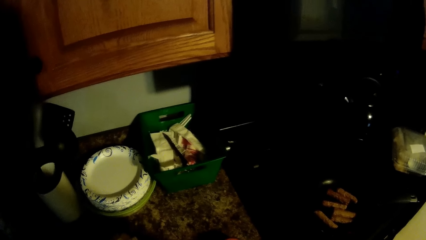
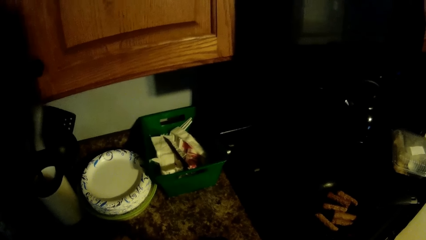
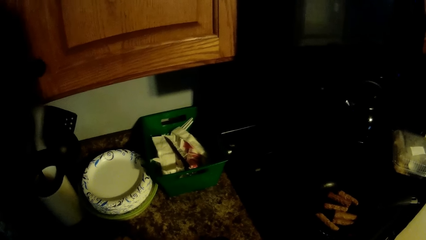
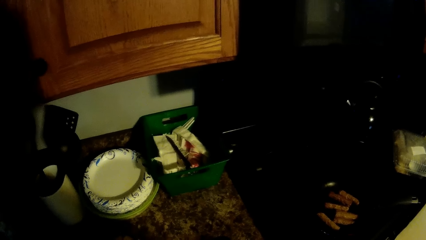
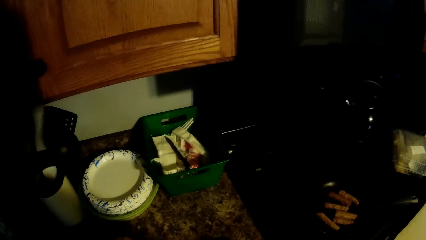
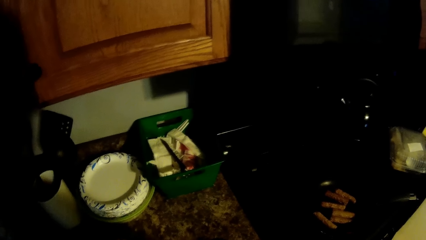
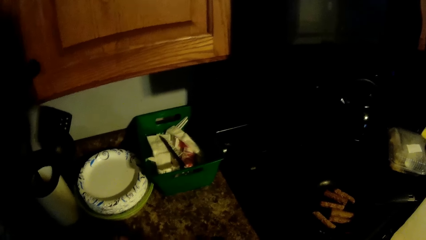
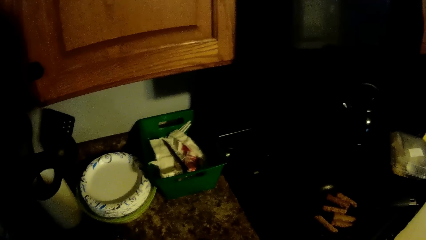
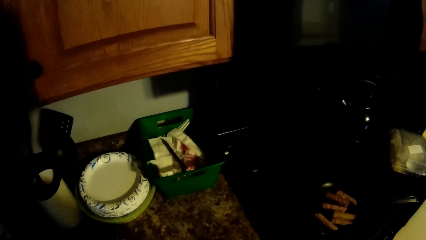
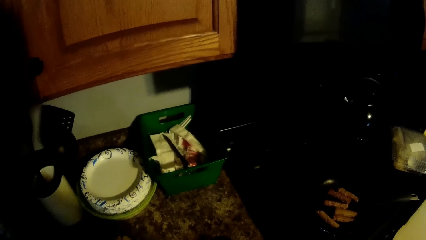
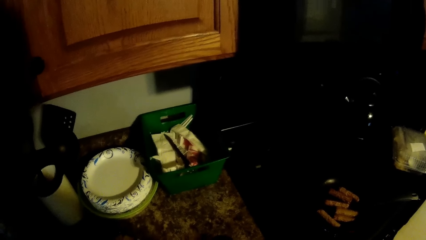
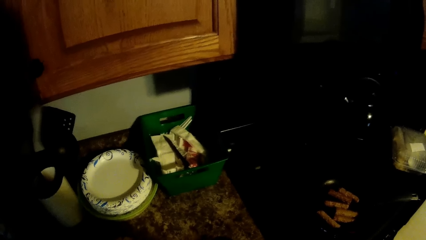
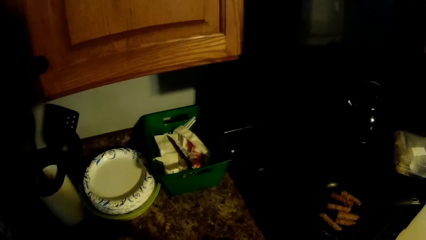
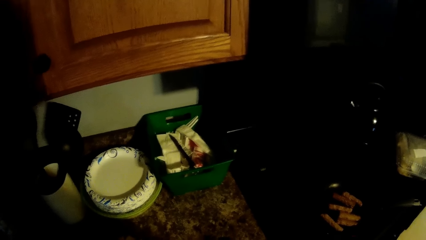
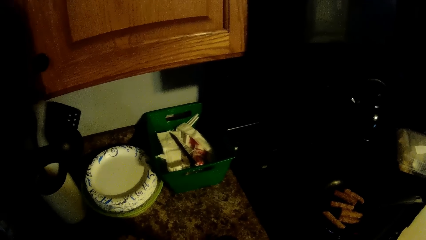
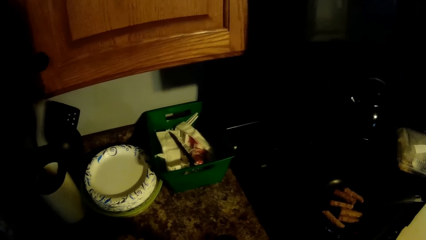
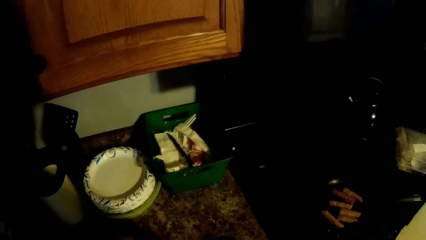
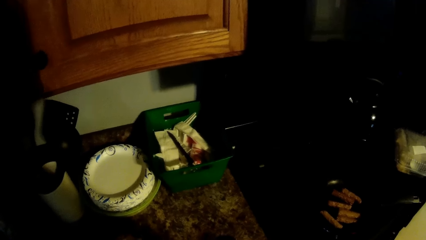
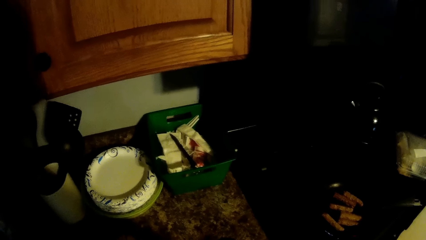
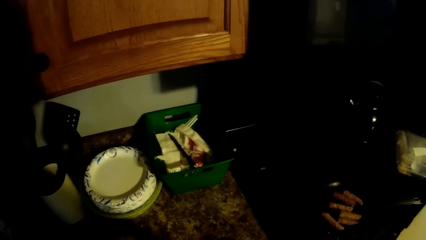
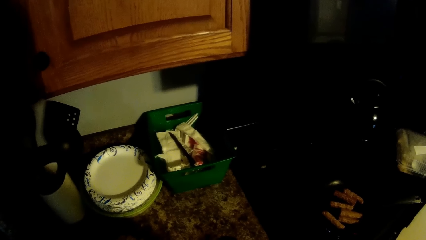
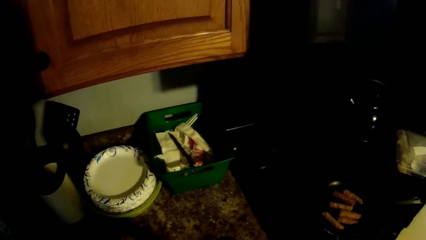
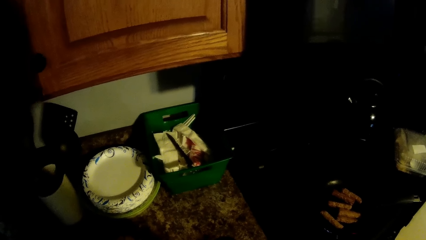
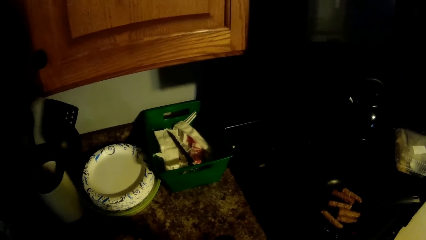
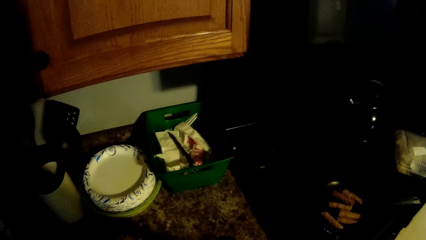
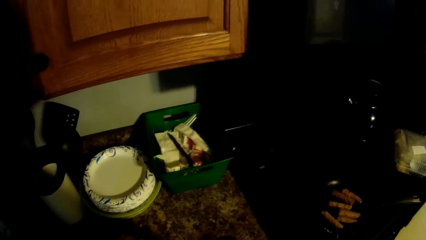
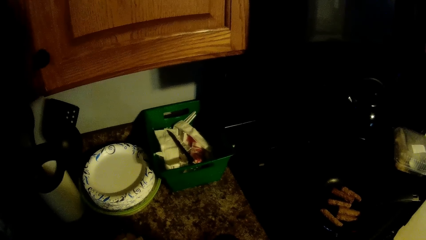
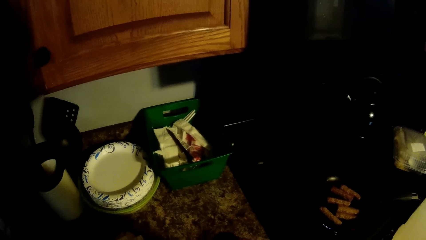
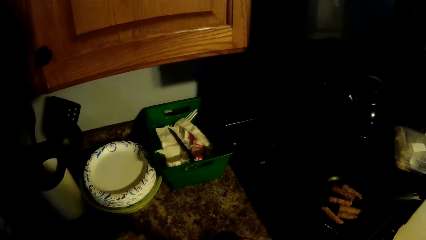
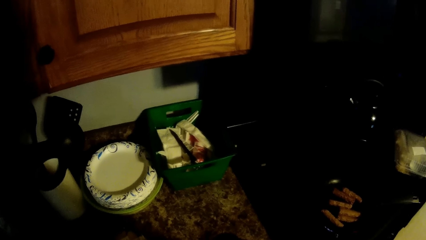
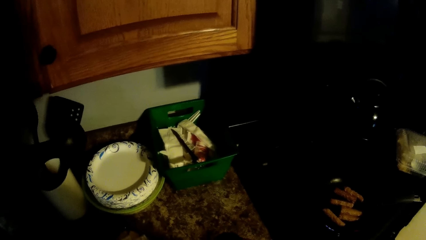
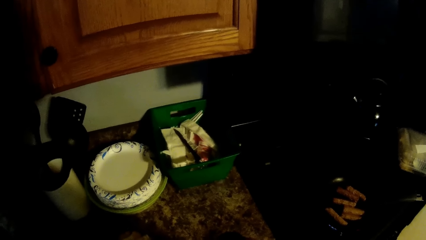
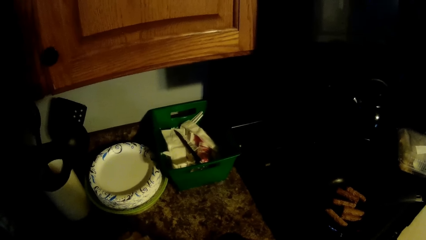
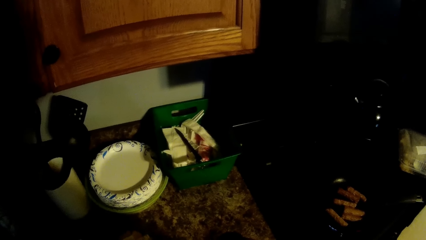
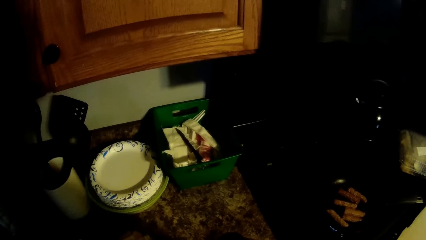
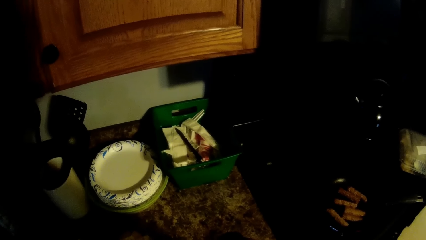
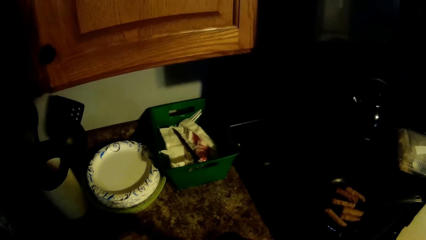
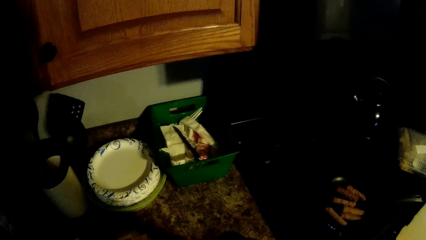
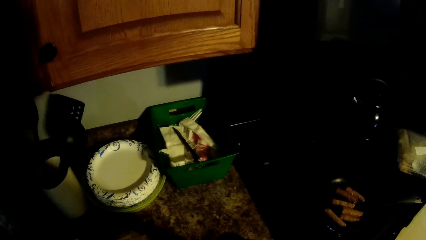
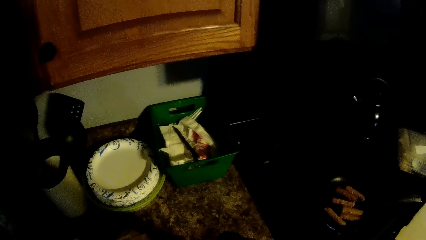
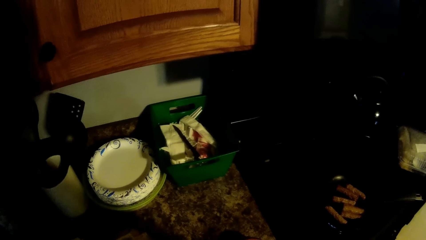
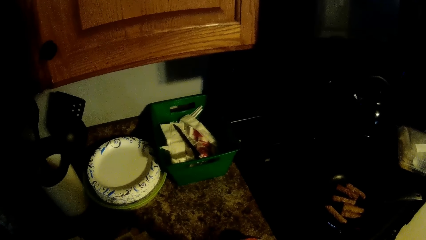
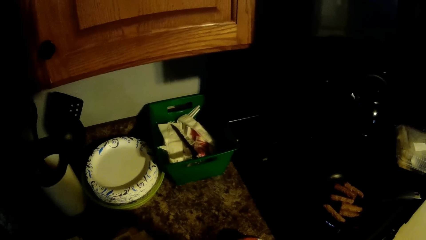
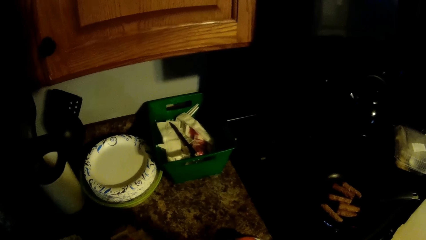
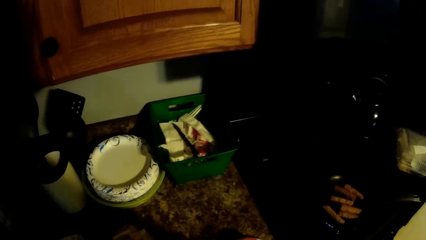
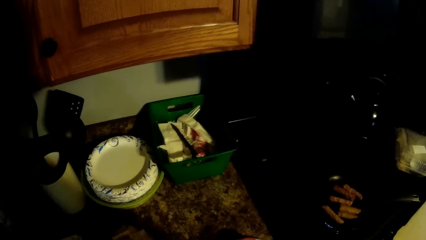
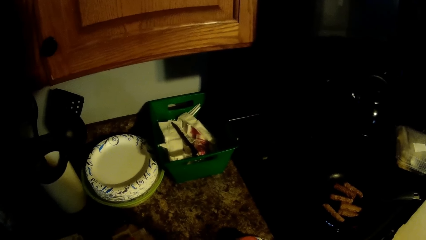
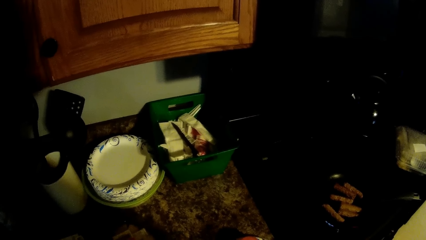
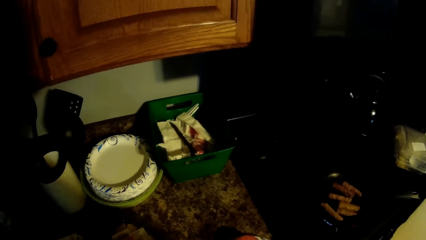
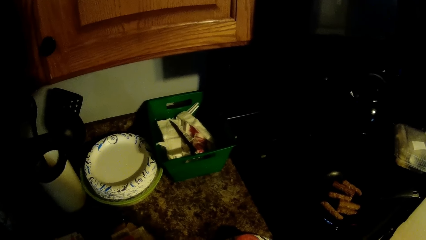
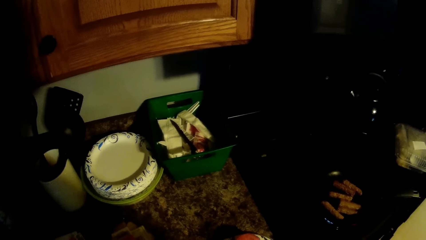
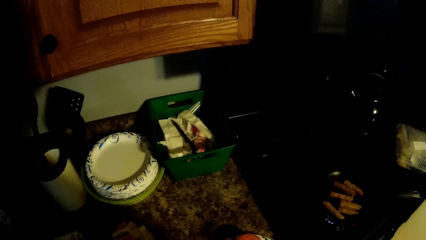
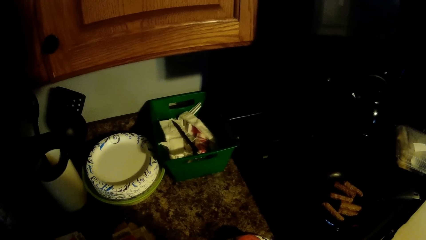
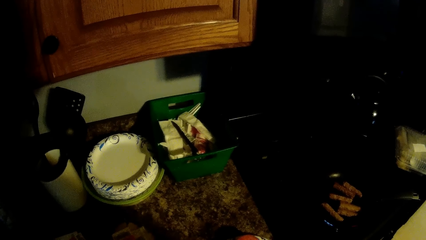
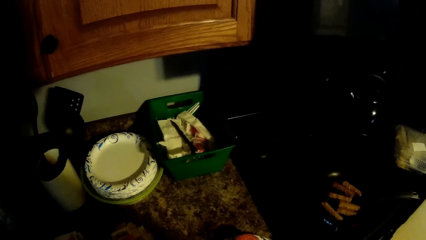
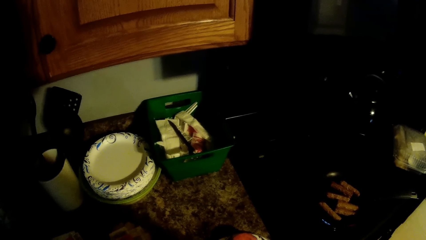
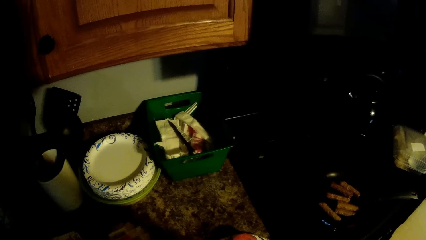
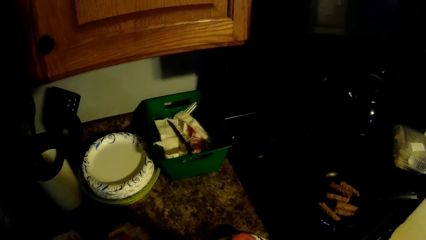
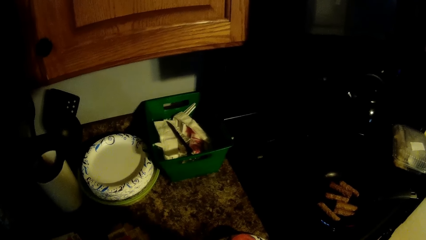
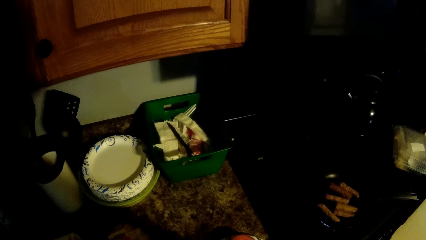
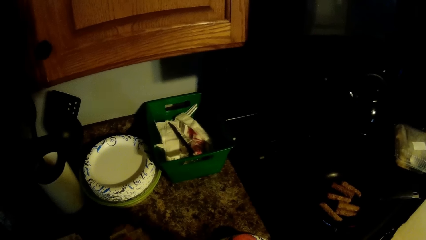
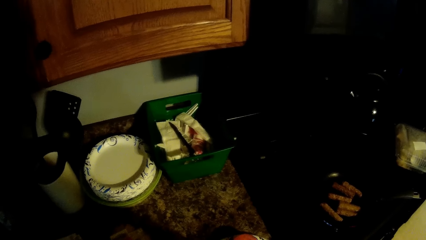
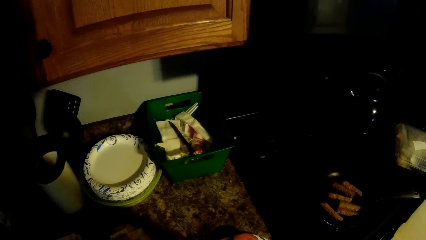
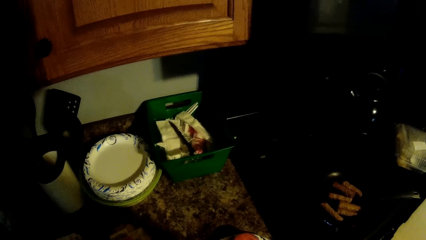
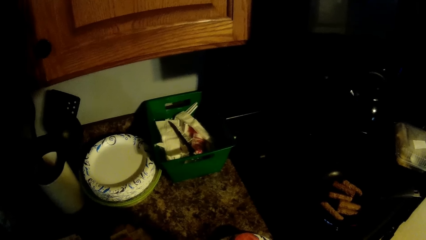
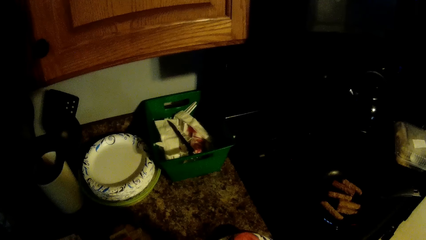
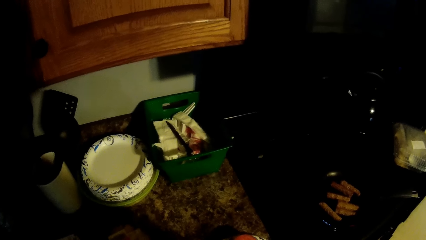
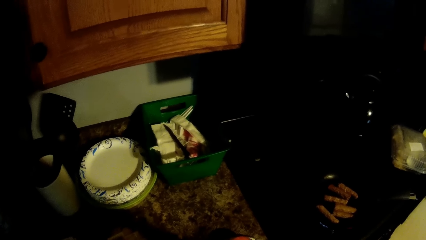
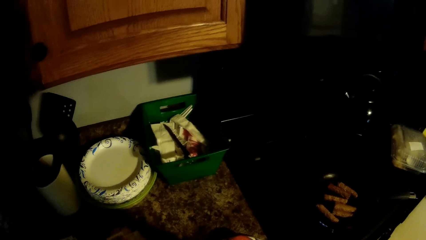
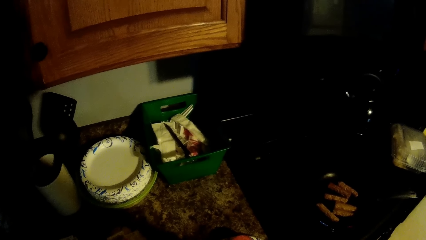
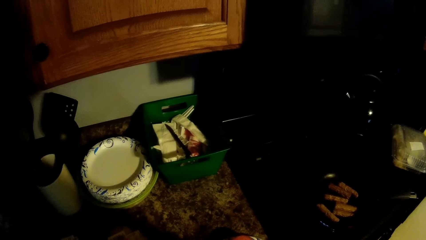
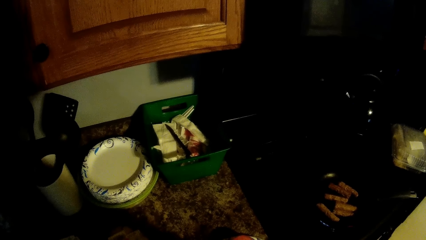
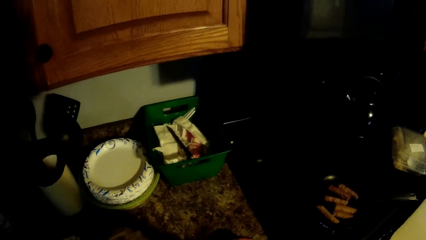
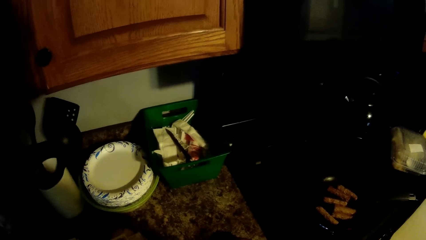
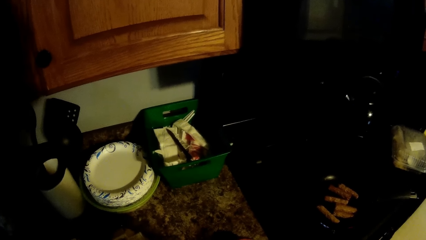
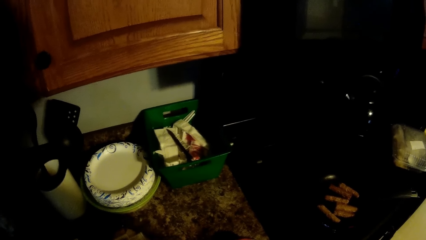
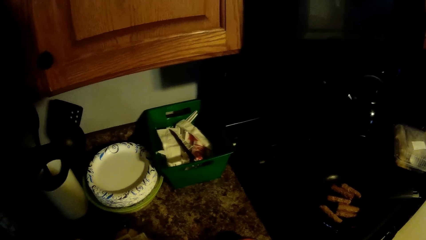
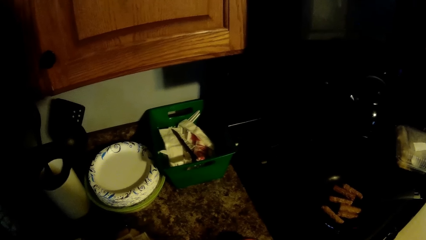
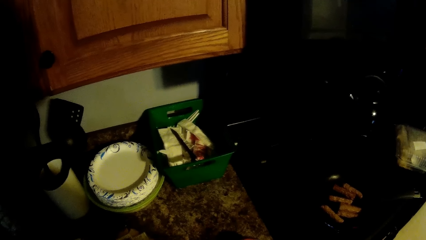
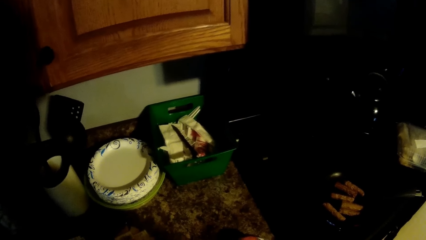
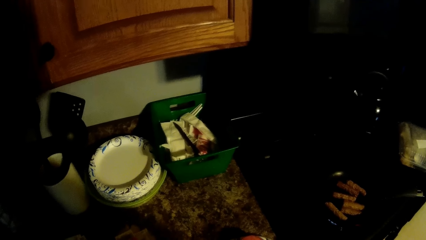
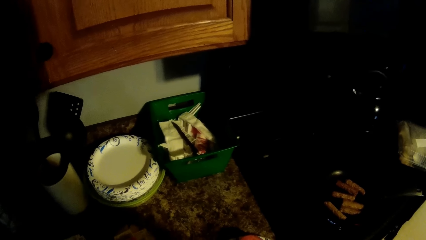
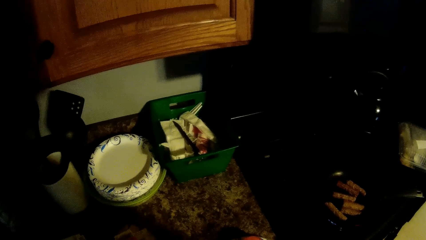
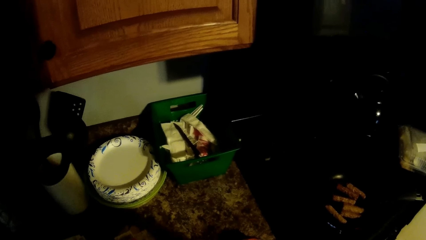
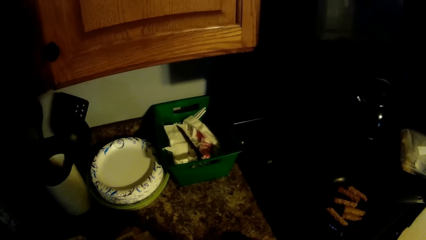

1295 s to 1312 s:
The camera wearer talks to a lady.
